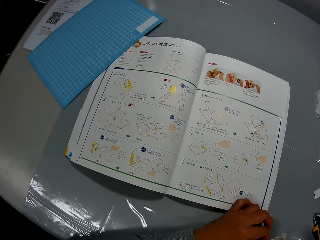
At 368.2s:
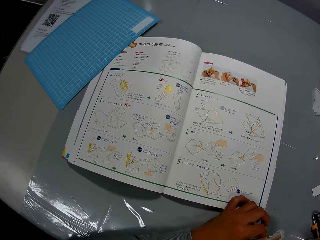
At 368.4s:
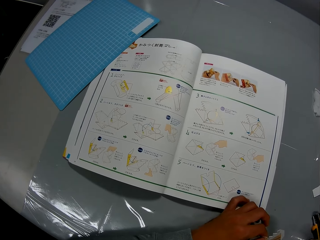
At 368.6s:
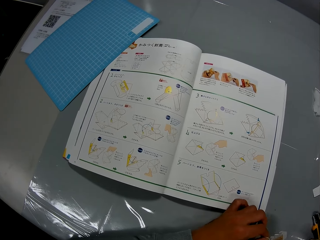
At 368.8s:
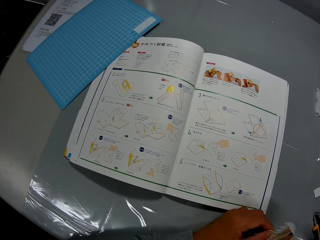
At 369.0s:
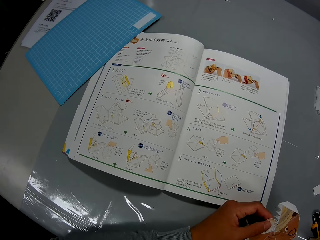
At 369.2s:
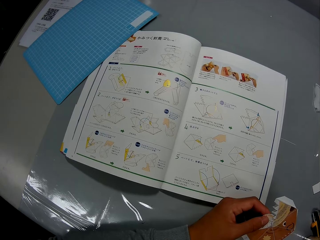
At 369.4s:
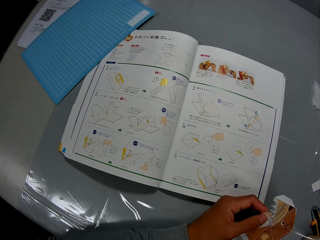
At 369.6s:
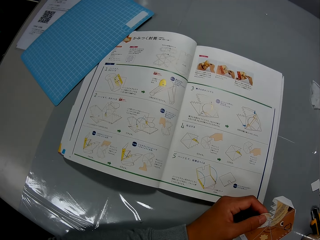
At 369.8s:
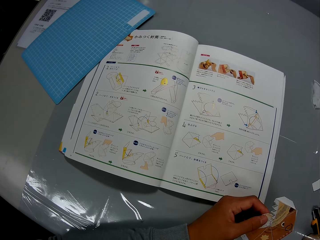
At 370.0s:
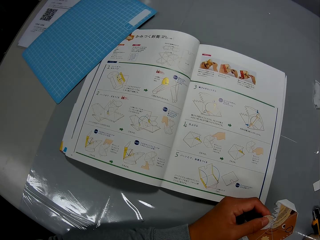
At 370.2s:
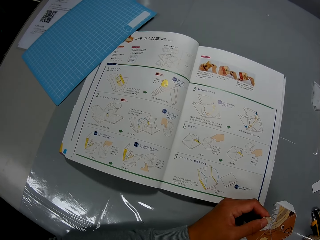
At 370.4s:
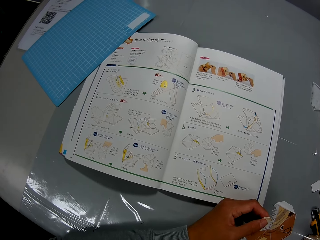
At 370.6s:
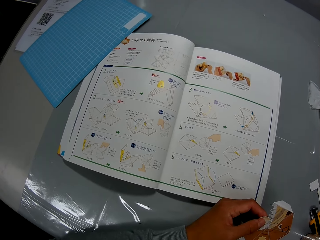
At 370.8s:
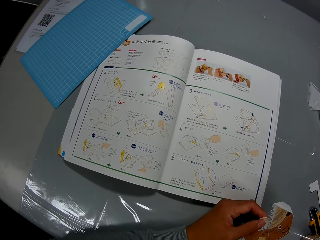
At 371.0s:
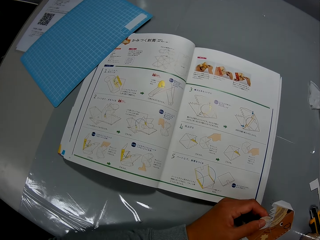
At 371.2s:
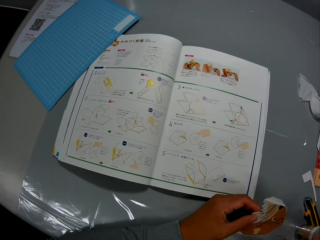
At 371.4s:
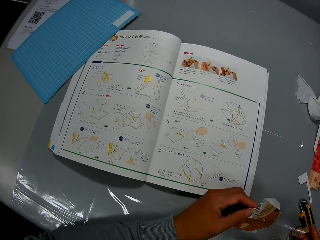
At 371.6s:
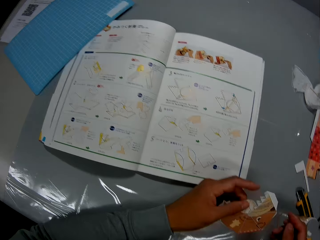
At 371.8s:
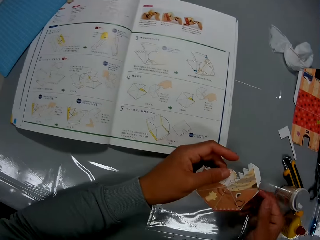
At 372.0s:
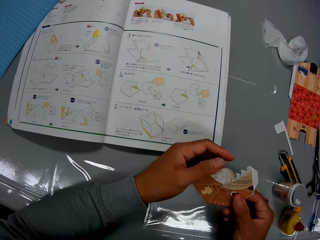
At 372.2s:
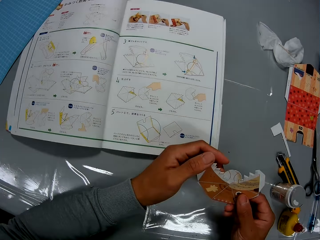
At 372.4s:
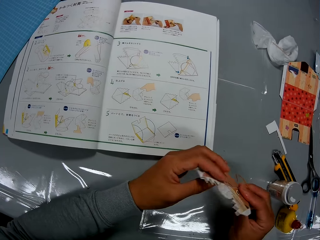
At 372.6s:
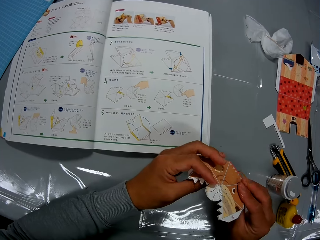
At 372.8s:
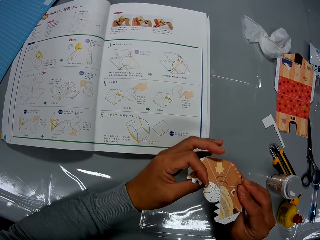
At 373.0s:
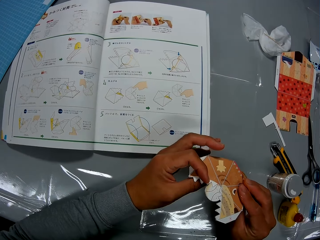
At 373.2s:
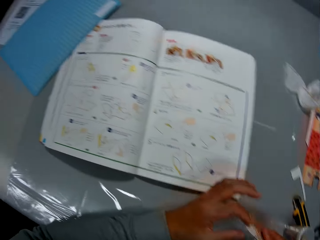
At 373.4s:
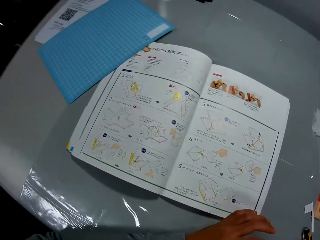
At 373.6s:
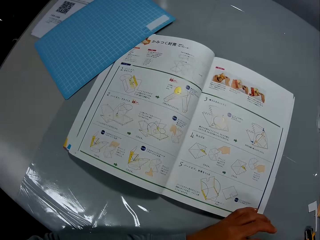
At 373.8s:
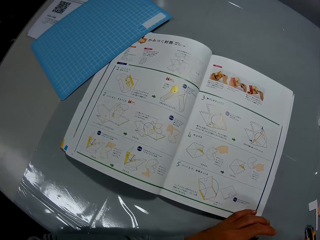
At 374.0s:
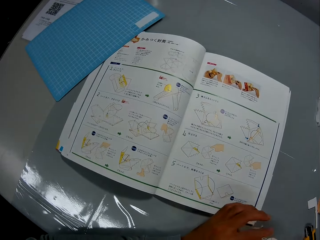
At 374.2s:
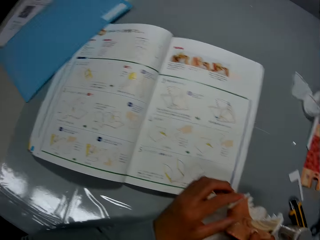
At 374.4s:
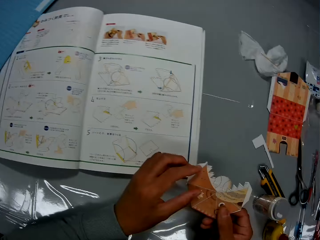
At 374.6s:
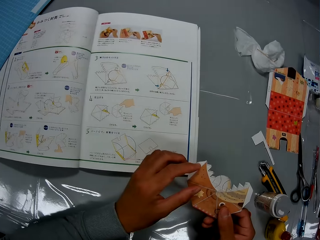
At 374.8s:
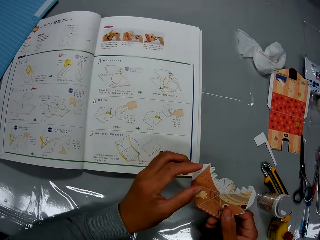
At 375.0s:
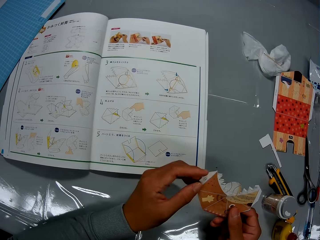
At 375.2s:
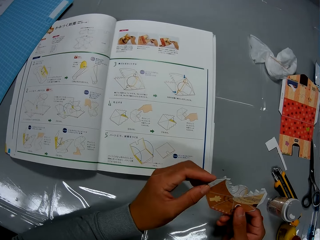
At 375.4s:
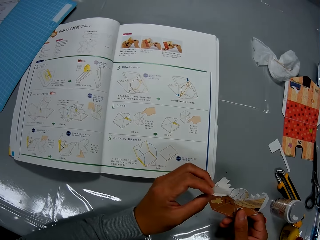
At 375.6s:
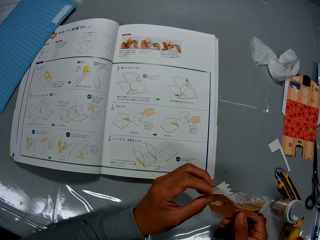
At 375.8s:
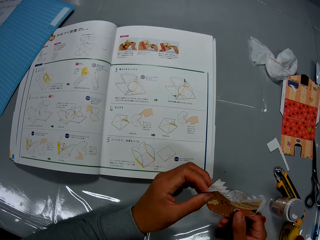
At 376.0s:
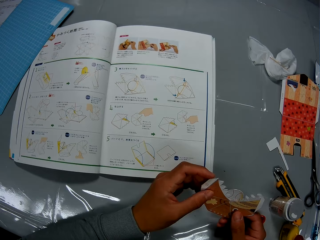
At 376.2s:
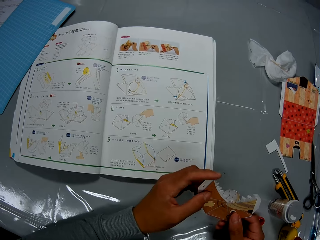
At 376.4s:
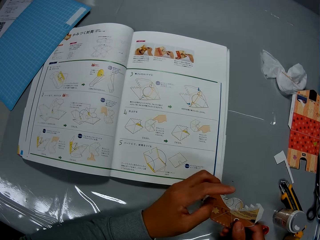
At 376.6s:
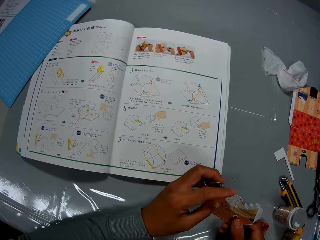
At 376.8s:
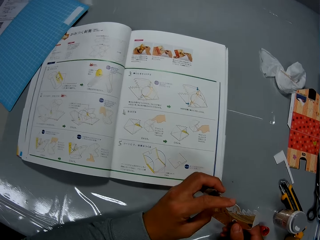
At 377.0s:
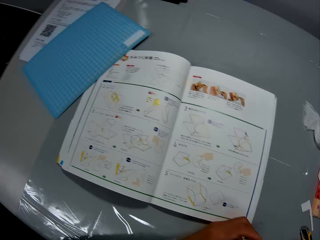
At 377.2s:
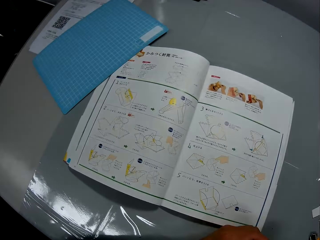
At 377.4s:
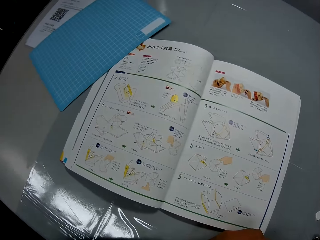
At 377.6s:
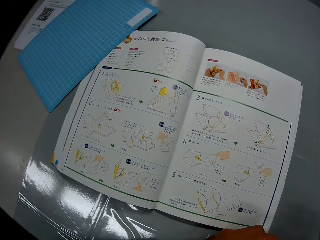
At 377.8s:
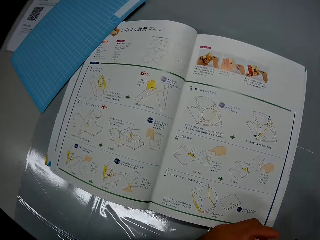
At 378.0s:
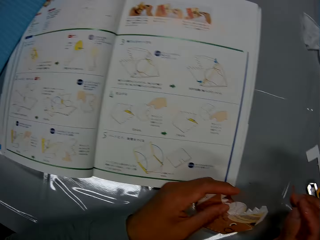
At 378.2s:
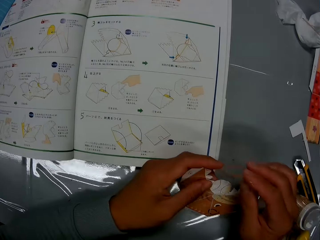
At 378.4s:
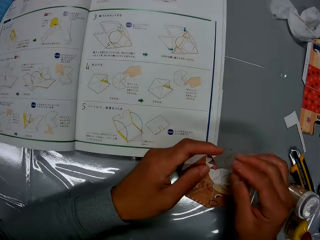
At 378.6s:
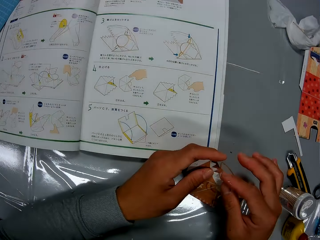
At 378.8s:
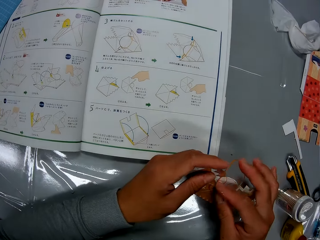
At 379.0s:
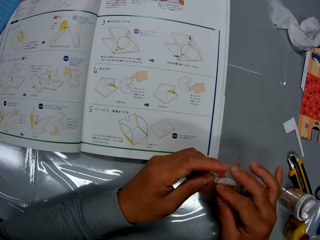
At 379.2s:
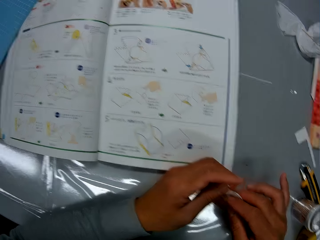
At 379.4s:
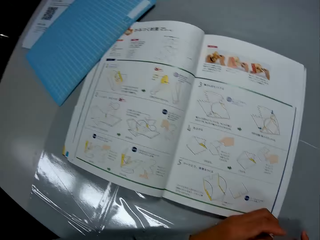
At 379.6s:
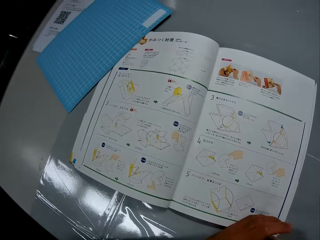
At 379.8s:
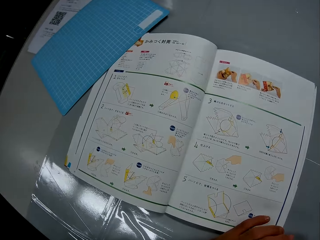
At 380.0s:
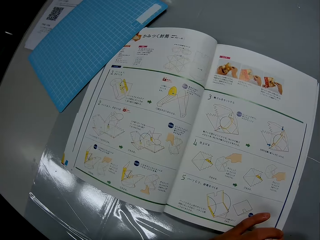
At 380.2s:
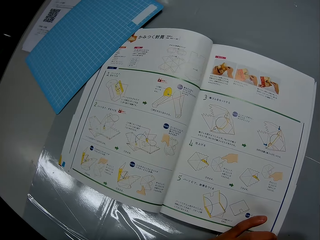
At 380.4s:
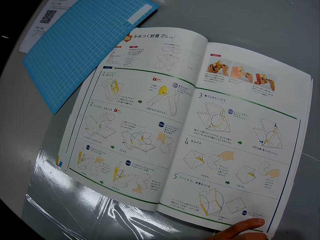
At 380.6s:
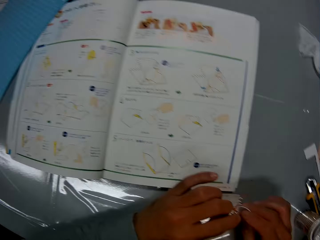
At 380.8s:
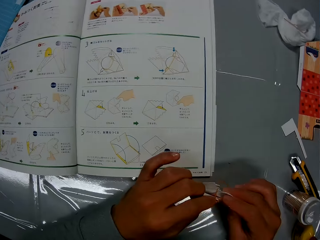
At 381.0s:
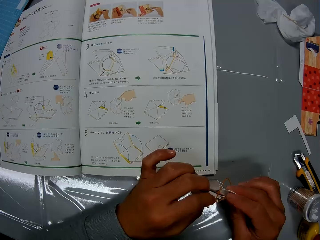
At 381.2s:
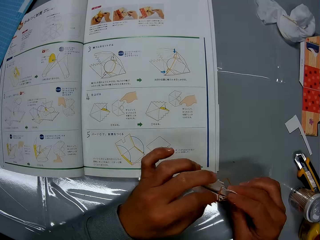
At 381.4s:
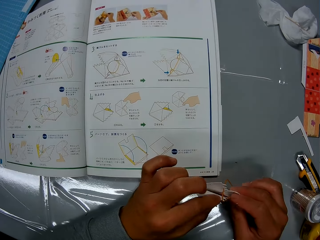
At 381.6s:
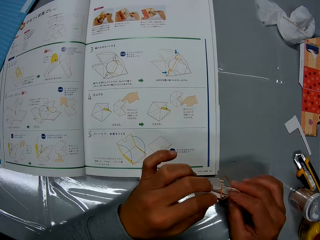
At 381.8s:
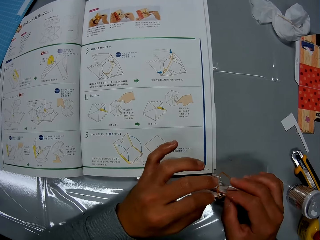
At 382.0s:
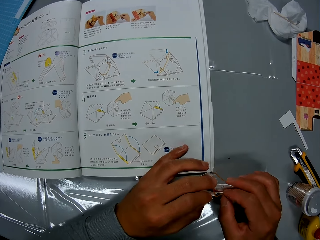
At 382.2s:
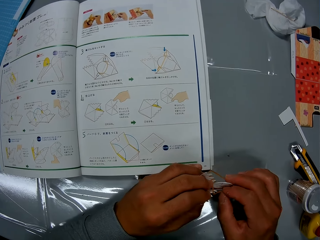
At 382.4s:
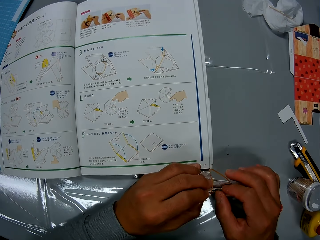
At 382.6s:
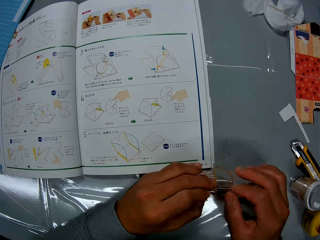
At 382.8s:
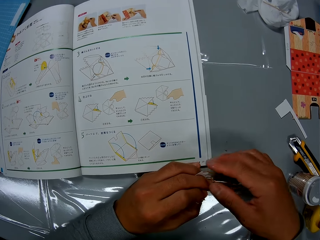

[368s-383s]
The camera wearer looks at the crafting paper. They turn the crafting paper. They look at the manual. They craft the crafting paper. They fix the rubber band on the paper craft. They look at the crafting paper. They continue to check the craft illustrations in the craft book.

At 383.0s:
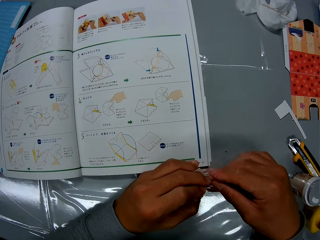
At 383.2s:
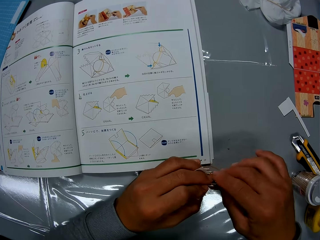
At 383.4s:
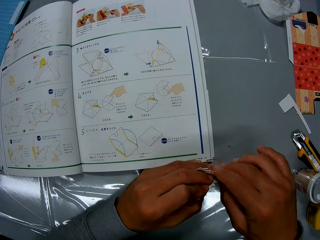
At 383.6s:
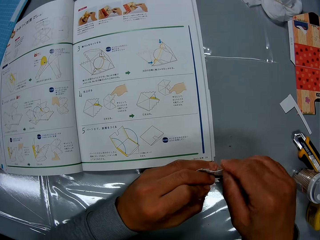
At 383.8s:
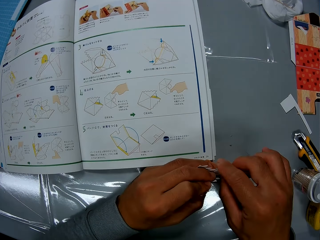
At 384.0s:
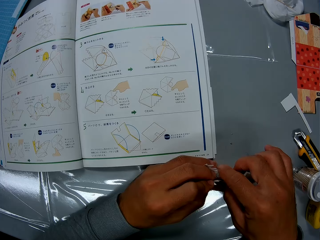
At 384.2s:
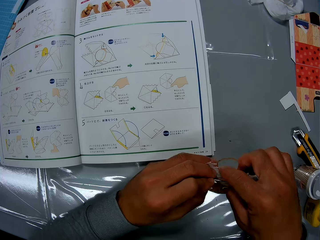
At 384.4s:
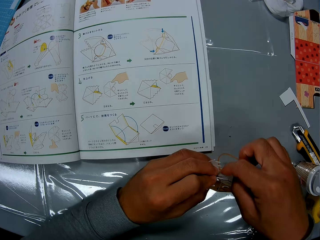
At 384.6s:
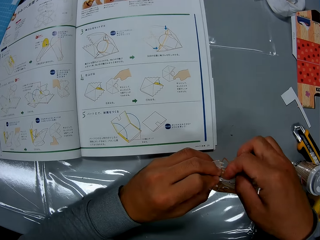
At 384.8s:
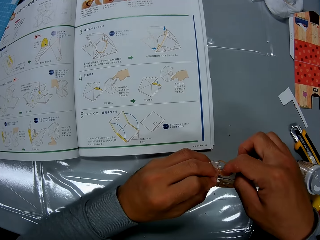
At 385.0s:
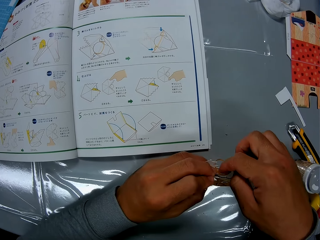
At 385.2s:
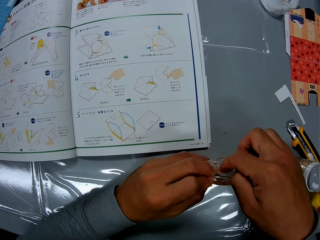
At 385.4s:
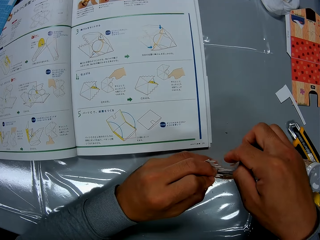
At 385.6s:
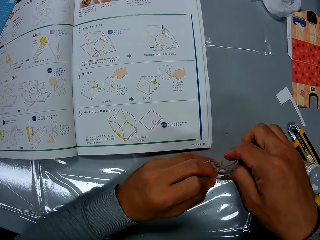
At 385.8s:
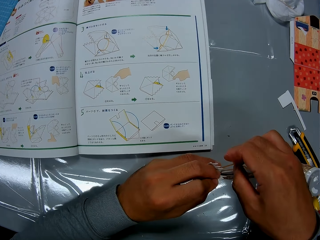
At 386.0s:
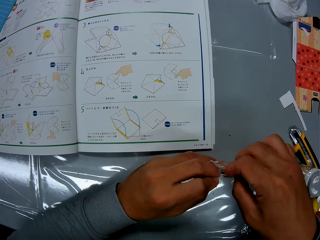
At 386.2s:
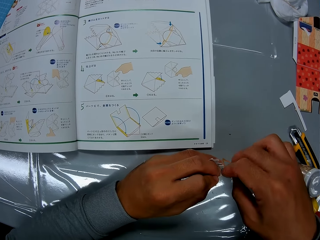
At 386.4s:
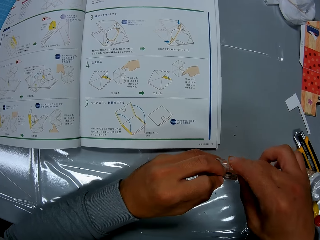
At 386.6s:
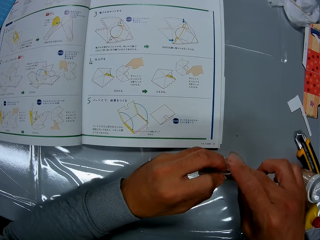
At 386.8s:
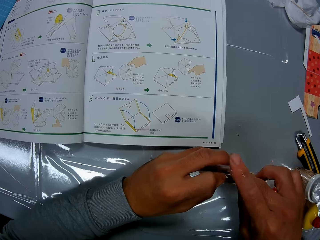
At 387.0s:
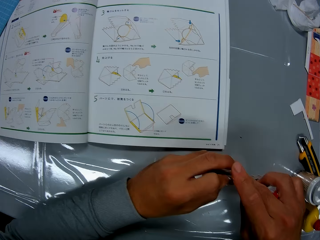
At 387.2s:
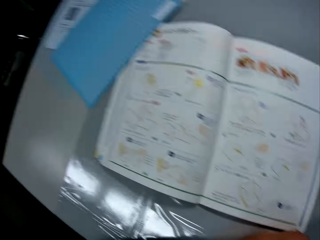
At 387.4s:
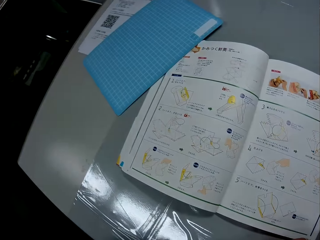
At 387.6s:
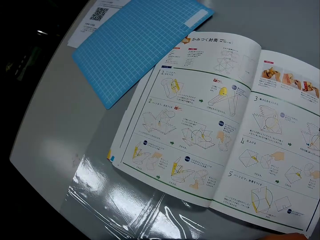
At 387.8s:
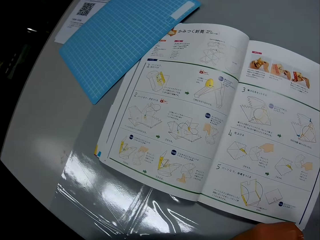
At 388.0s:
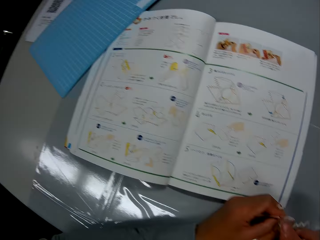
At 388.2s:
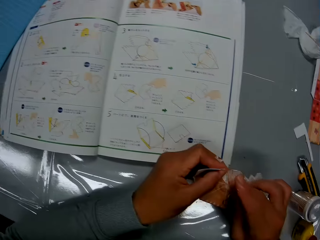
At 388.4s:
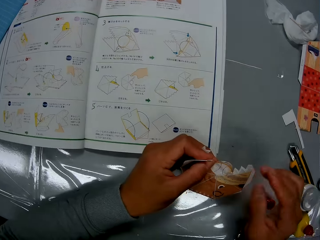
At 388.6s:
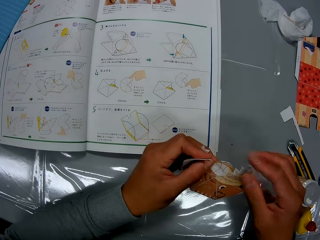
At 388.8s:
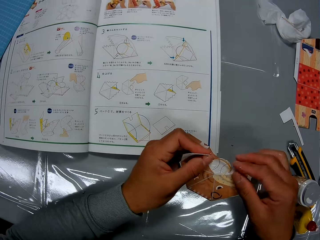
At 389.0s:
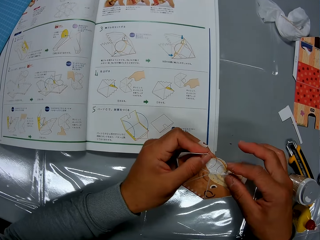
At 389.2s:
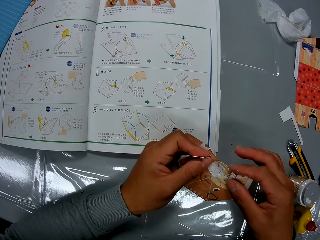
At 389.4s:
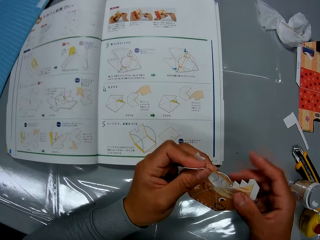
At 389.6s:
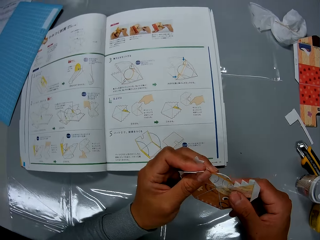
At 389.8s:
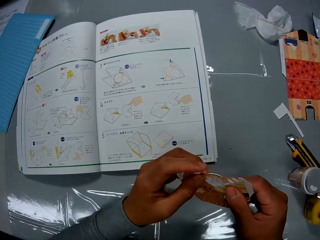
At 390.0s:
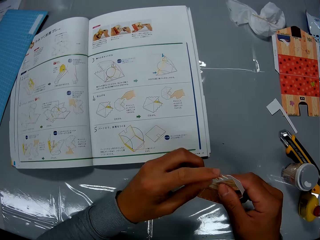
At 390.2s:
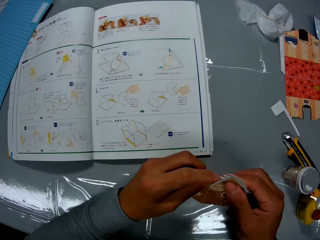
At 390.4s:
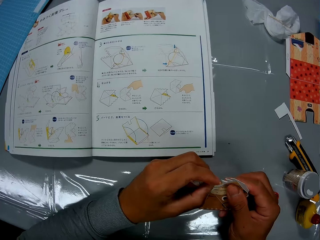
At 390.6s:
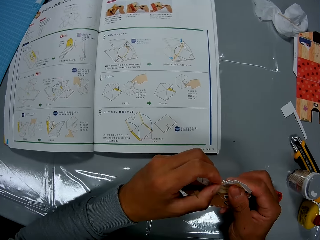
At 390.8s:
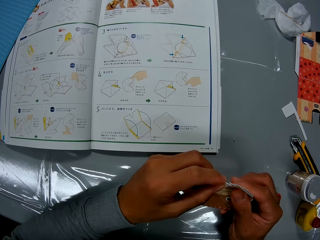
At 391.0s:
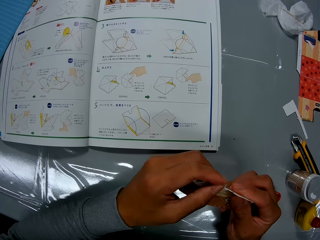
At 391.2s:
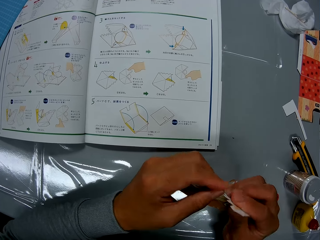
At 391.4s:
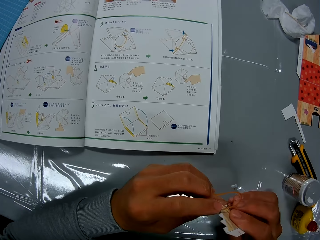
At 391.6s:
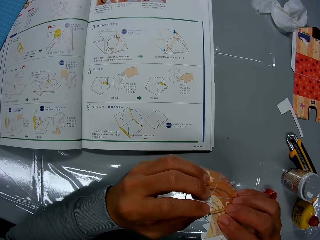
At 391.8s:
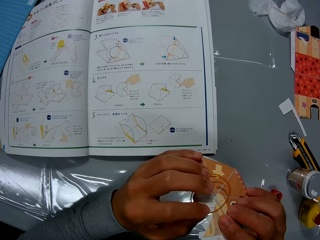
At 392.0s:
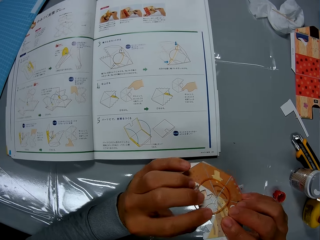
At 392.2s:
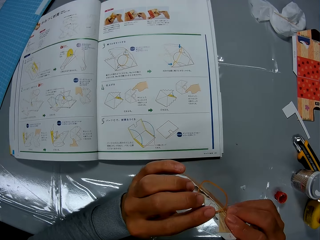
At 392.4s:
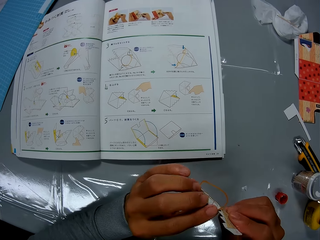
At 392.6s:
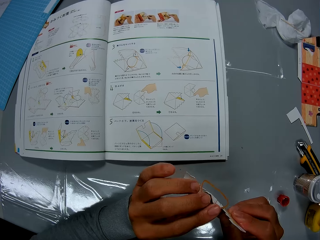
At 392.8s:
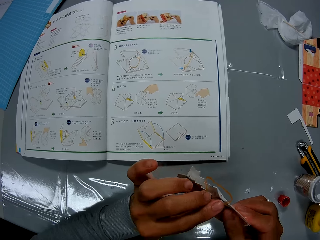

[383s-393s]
The camera wearer looks at the manual. They craft the crafting paper.
